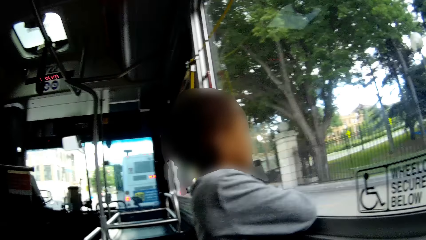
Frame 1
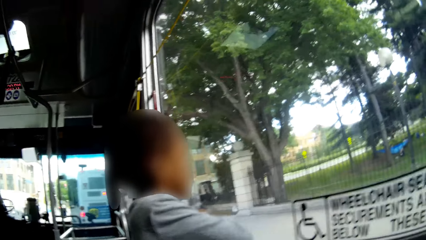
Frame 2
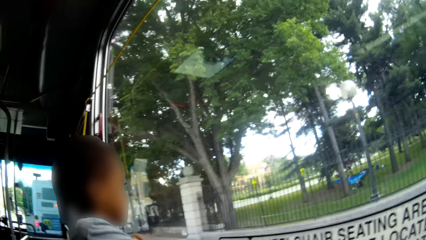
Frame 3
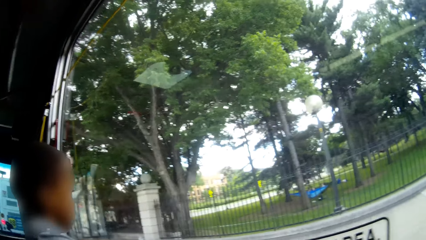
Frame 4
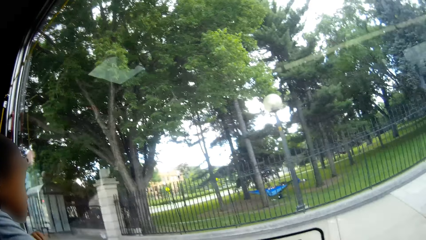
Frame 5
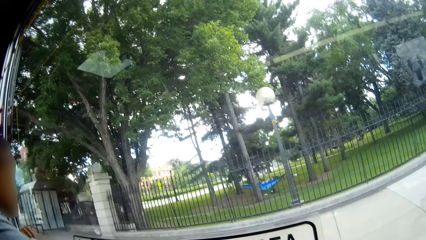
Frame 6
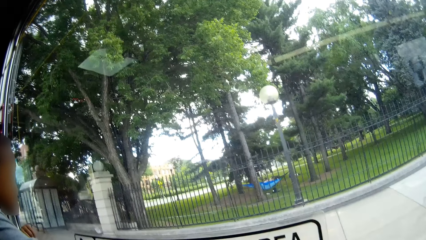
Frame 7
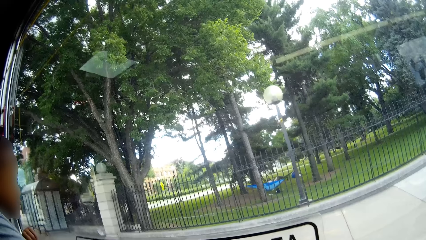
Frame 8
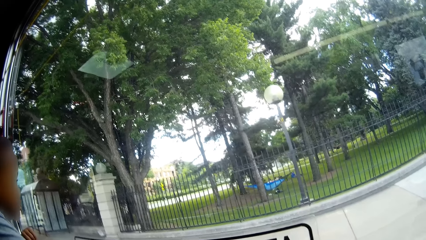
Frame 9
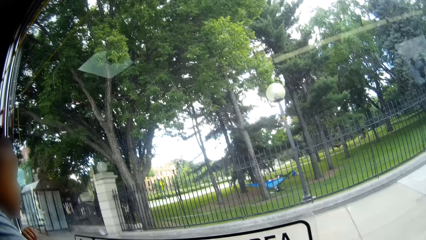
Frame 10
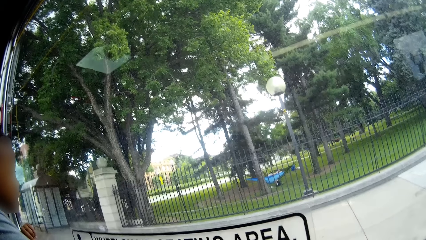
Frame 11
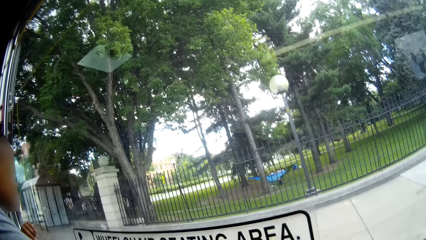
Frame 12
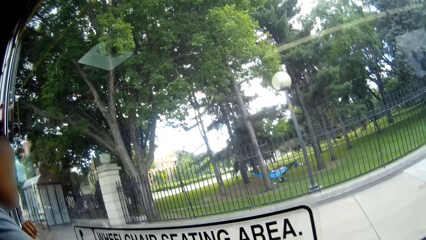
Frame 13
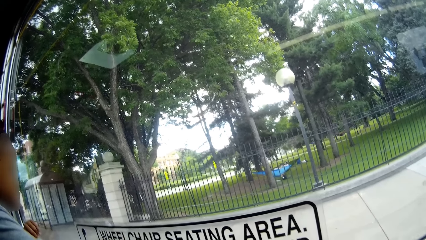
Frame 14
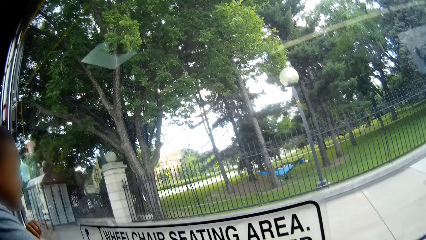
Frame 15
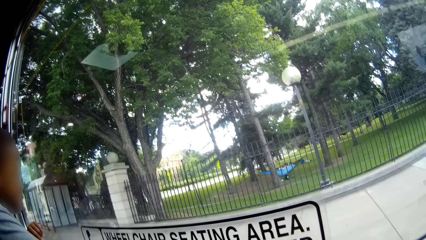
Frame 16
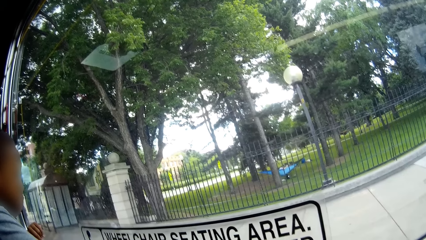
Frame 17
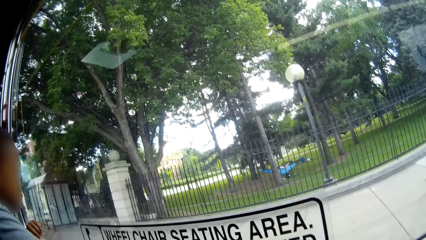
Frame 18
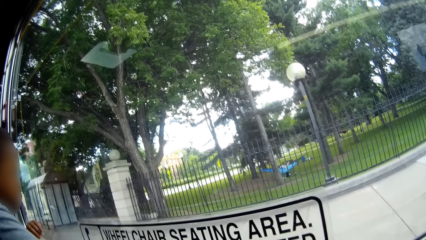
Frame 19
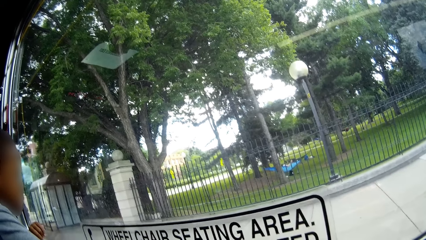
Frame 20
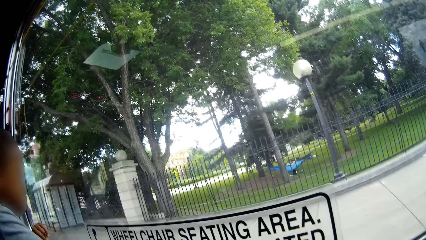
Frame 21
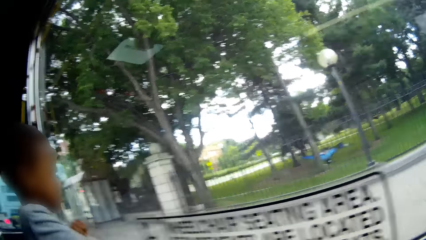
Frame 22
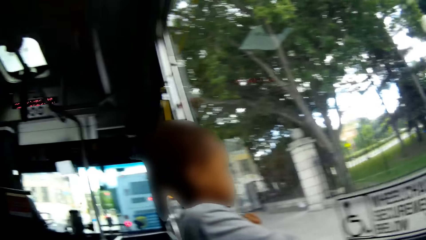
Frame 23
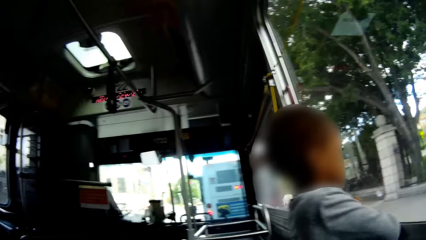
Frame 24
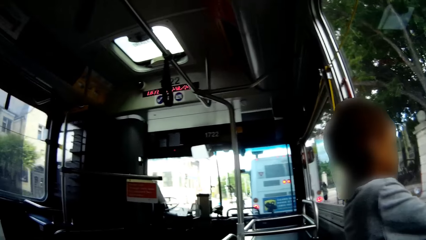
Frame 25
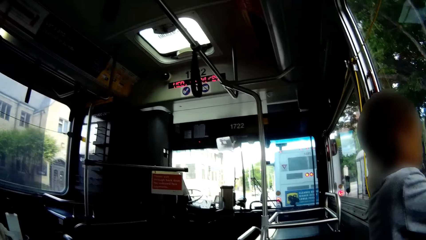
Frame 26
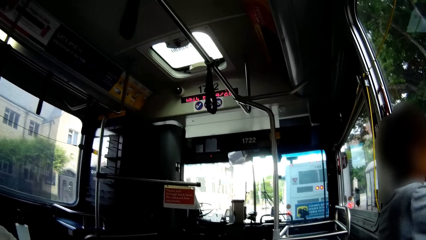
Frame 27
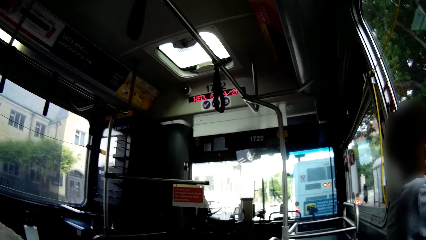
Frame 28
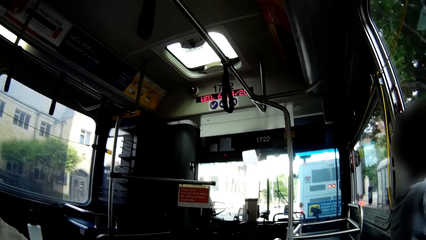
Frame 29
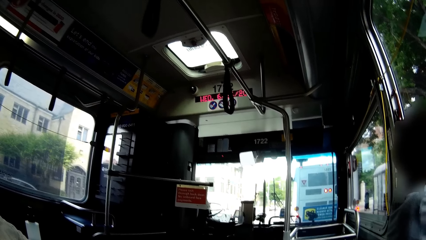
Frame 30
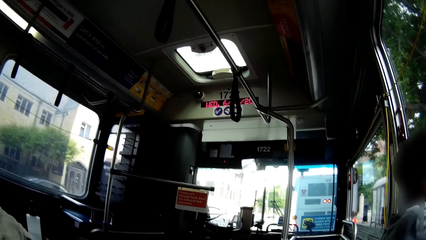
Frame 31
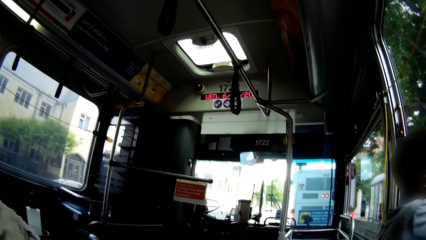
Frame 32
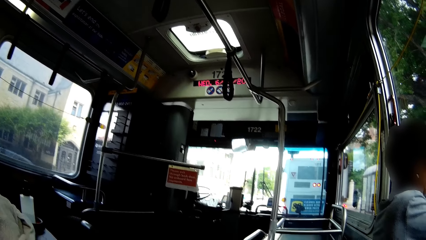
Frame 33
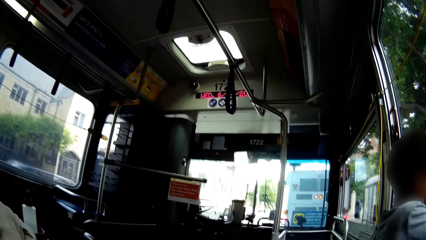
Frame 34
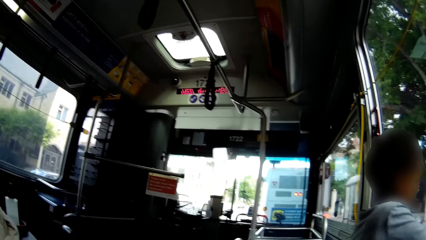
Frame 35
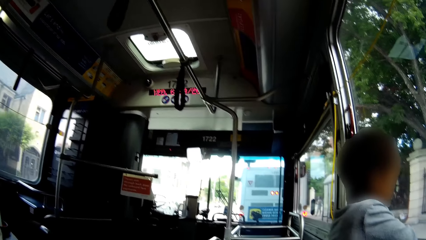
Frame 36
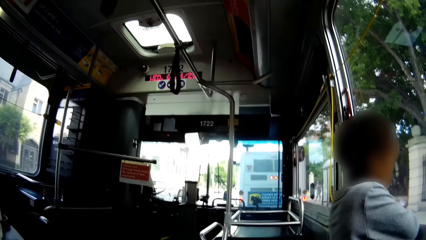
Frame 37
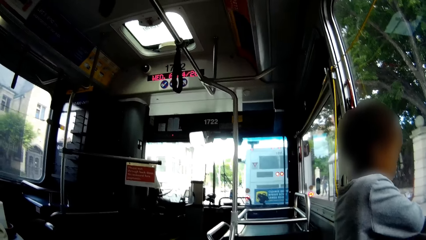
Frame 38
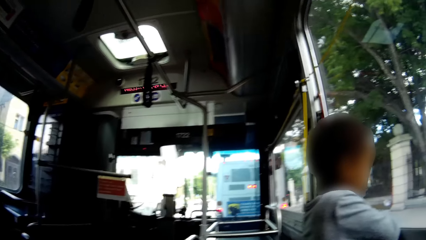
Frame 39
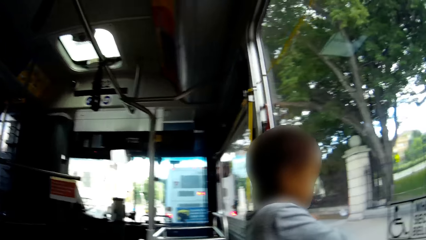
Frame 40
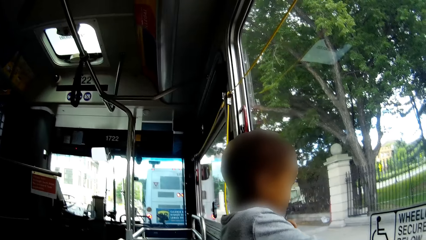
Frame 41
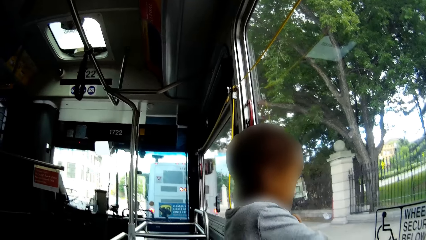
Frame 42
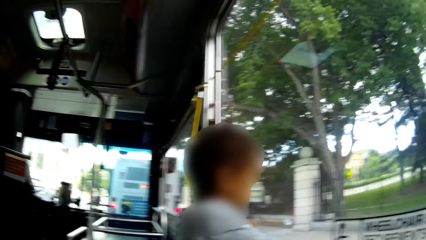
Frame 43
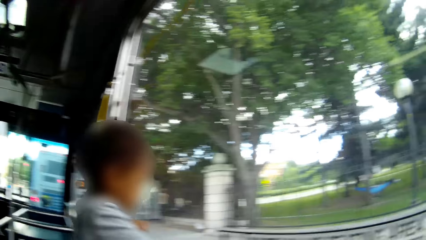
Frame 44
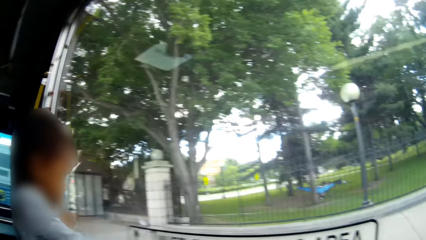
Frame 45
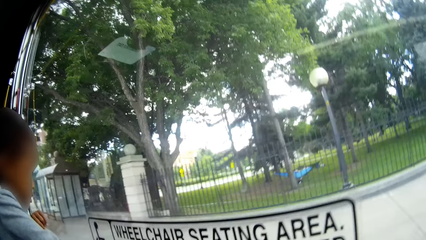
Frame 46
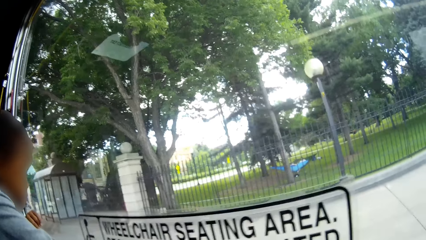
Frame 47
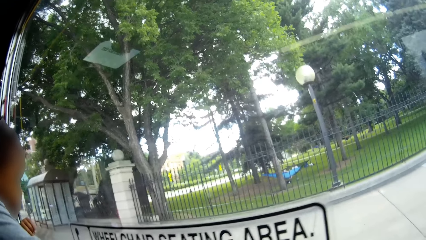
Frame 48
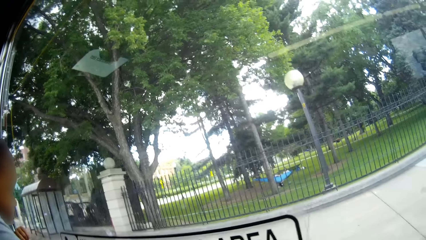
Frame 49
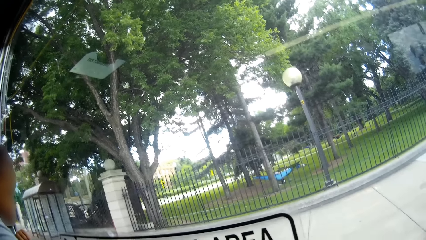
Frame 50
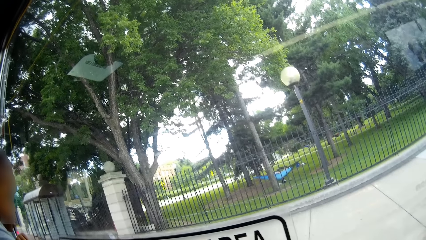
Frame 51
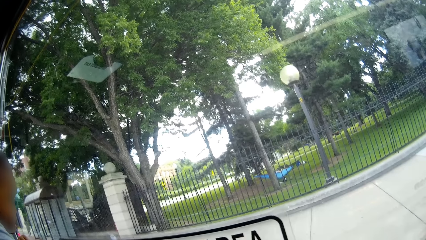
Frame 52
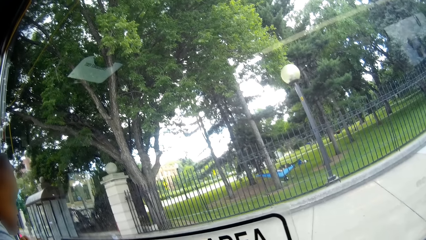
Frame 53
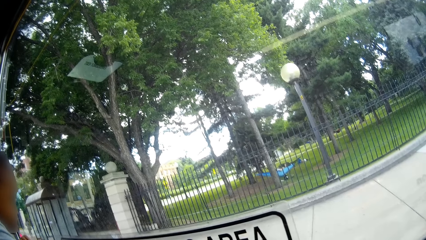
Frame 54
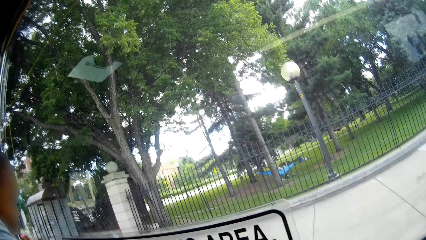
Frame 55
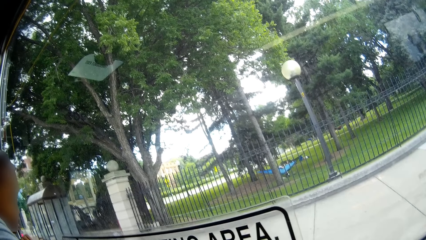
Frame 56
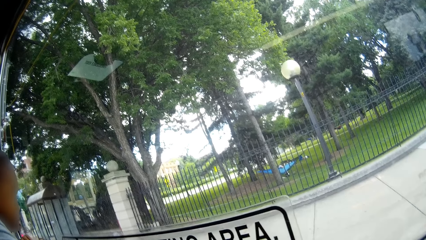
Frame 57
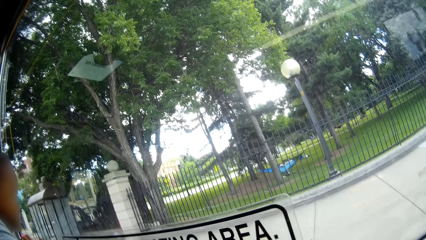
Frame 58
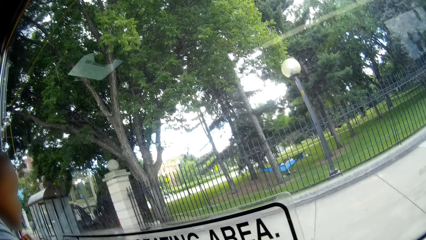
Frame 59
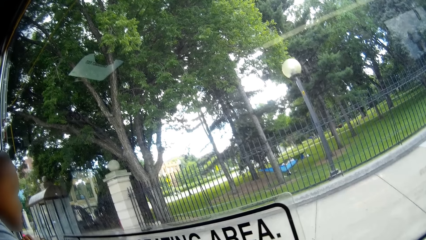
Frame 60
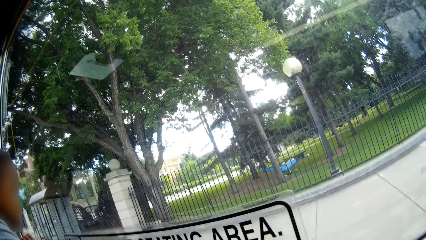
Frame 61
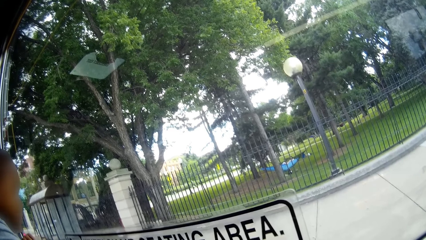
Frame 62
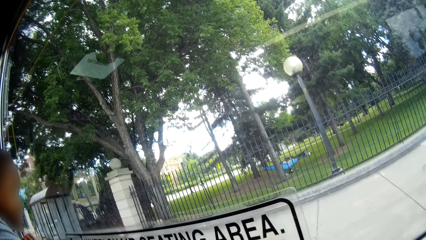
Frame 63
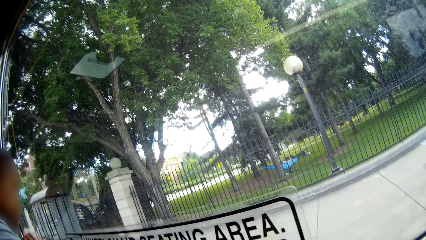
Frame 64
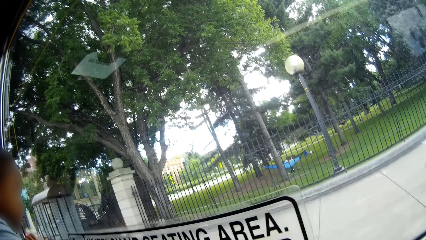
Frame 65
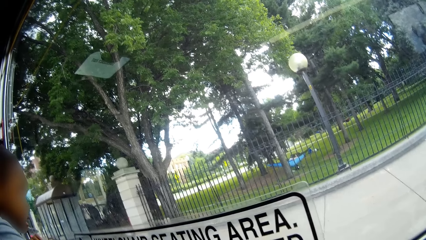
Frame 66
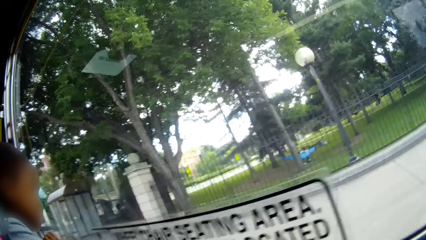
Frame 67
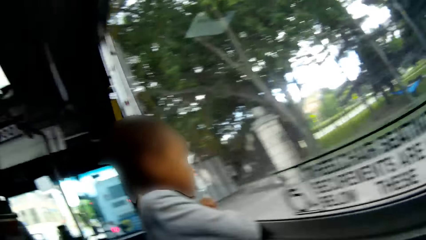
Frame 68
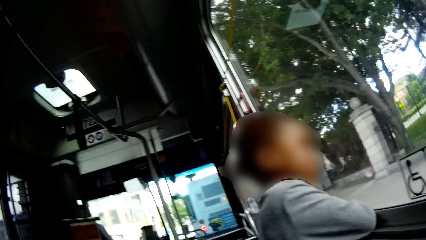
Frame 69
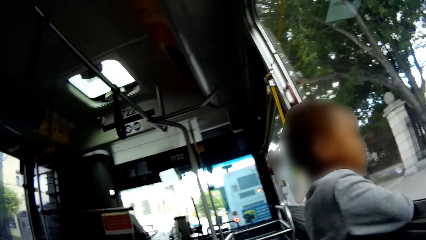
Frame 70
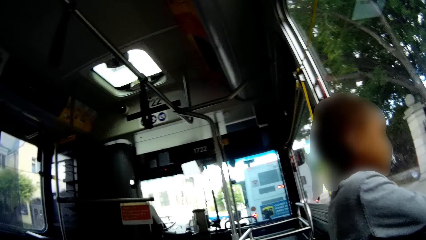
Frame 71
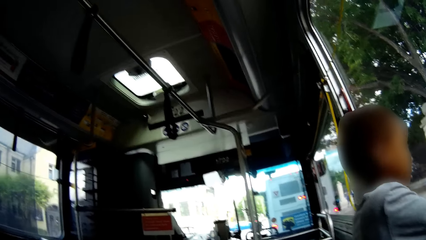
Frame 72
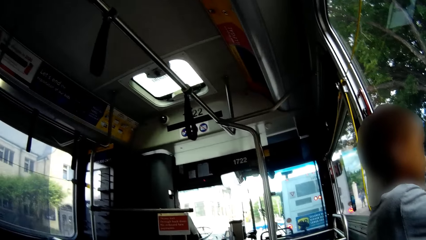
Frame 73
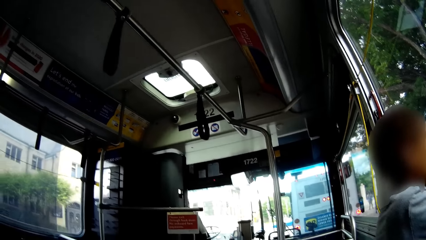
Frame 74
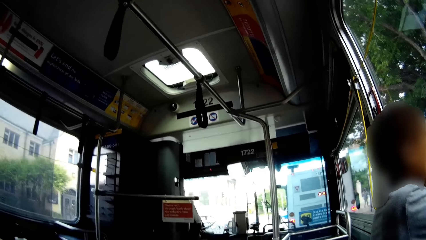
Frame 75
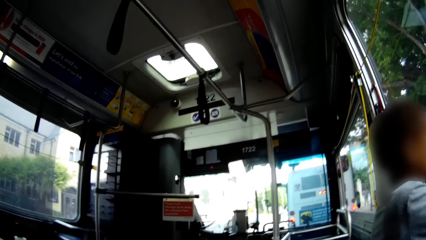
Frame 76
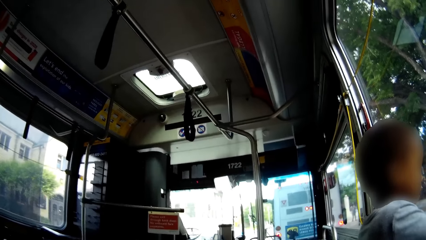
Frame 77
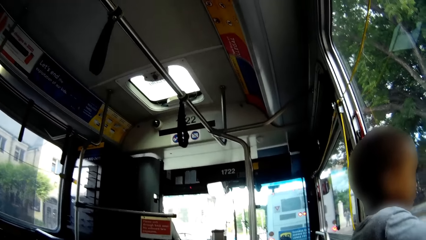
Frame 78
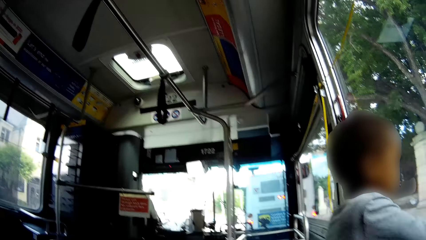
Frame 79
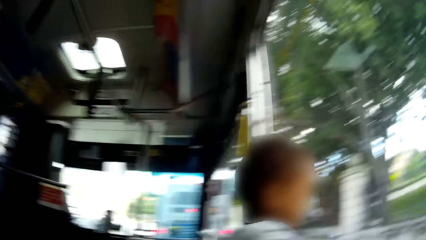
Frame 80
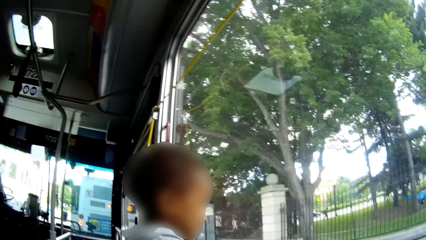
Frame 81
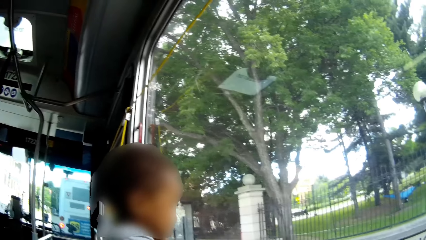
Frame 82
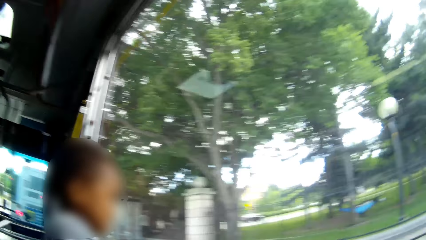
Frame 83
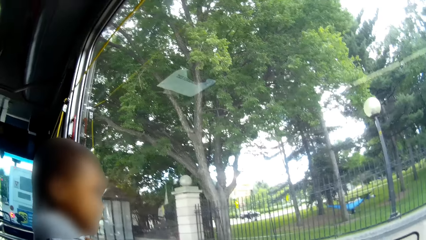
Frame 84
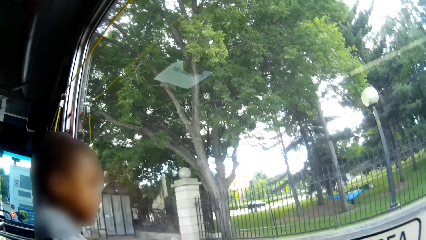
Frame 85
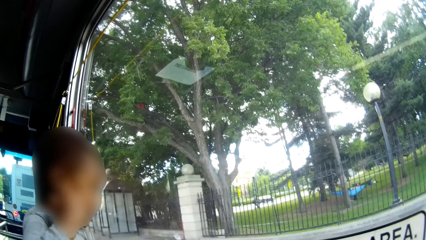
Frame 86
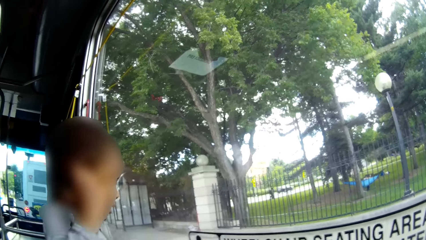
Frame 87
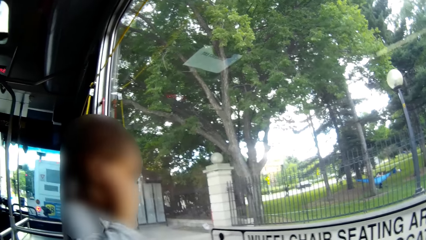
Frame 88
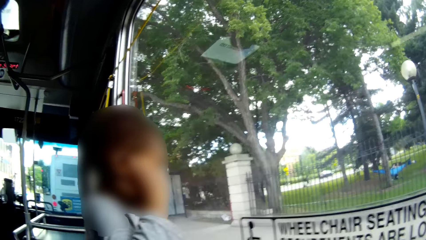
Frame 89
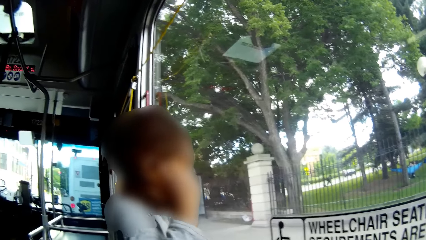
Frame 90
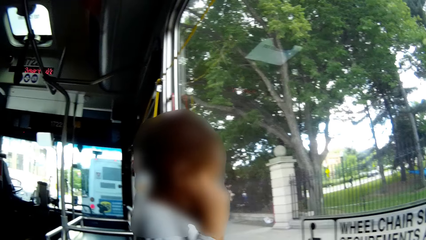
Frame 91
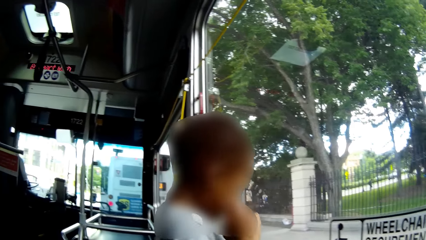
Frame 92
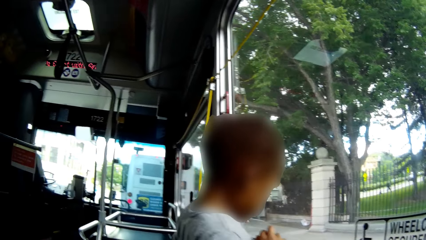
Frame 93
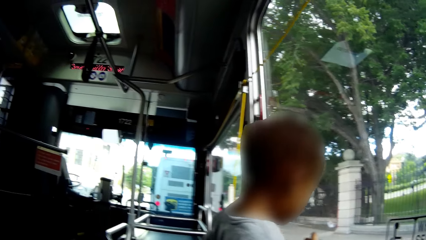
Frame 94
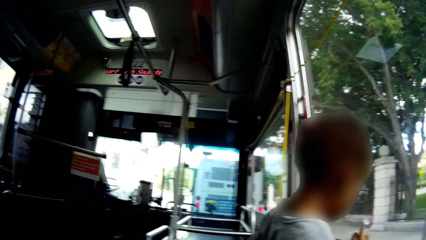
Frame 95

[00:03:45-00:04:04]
The boy covers his ears with both hands.
